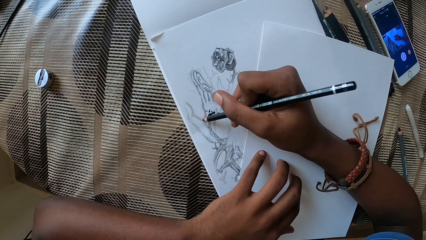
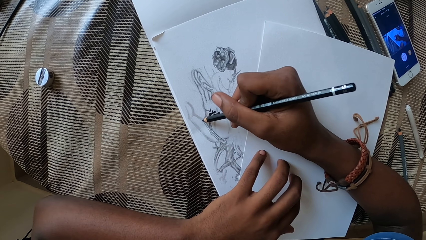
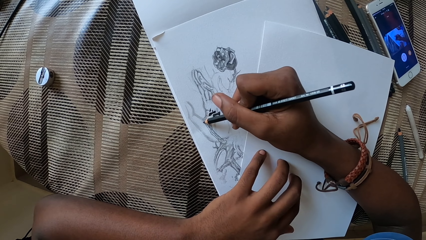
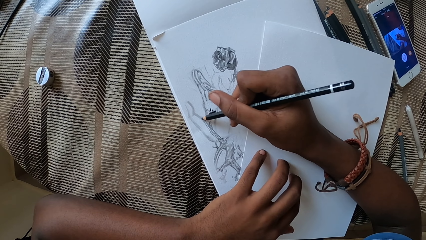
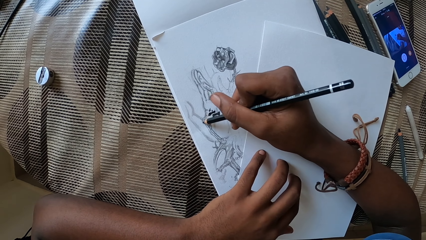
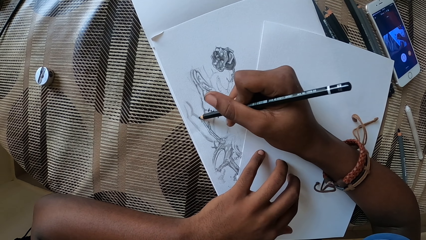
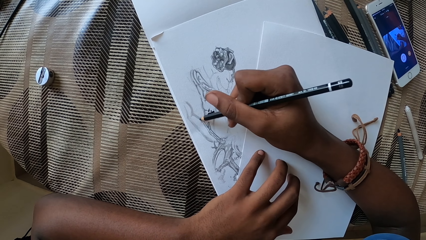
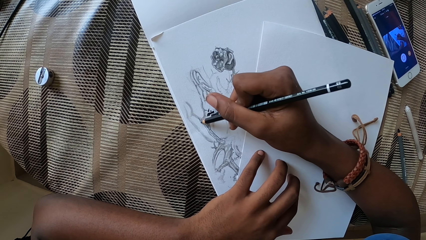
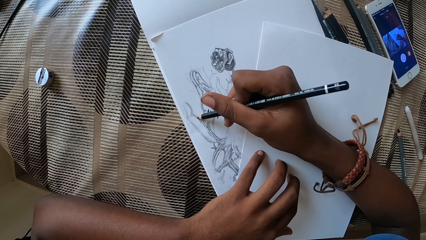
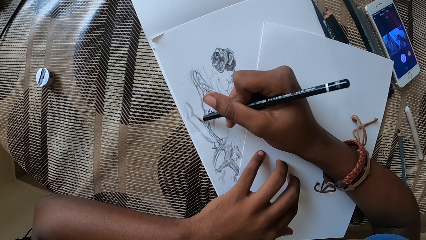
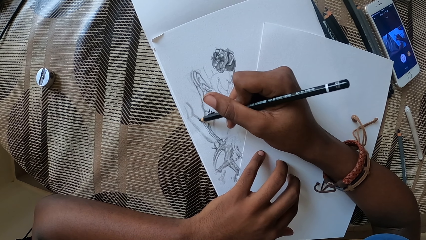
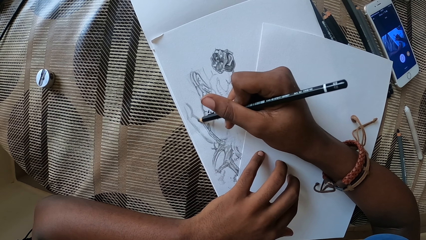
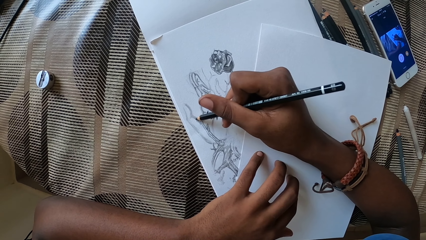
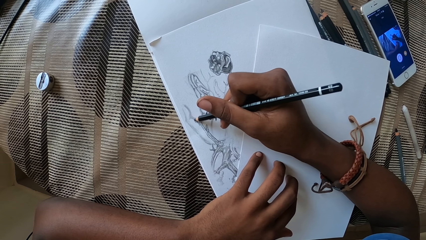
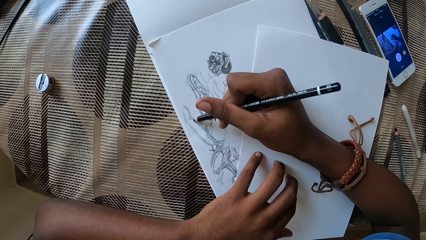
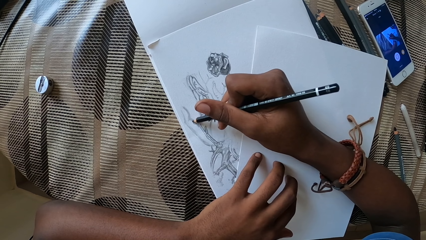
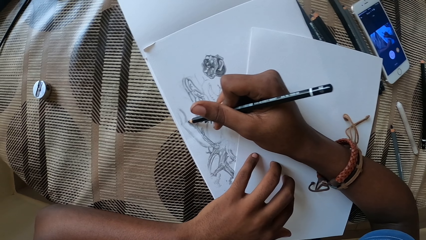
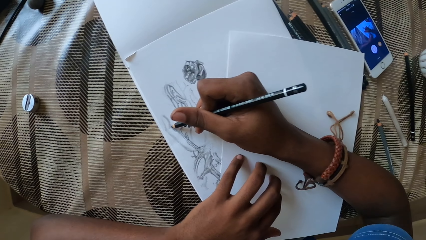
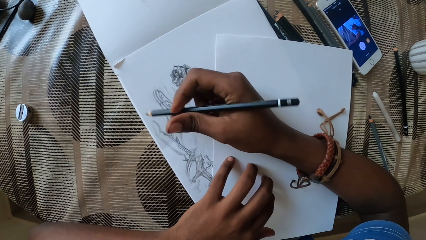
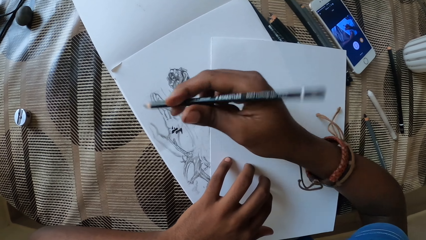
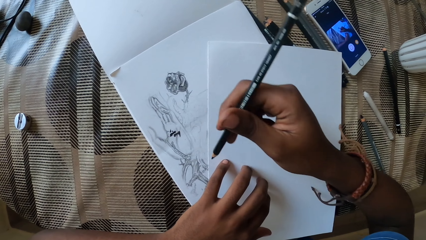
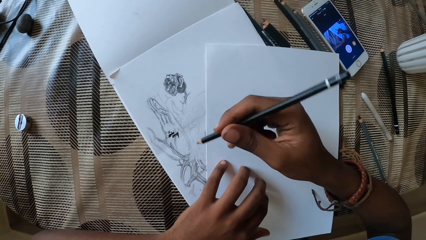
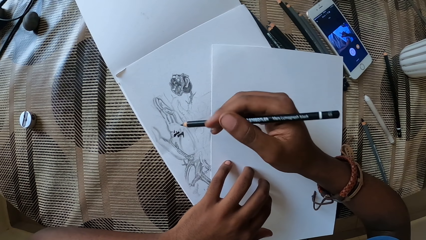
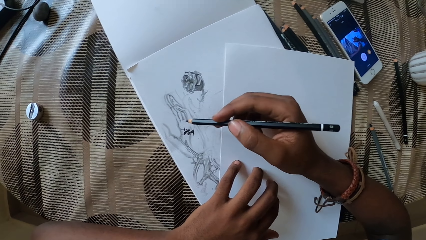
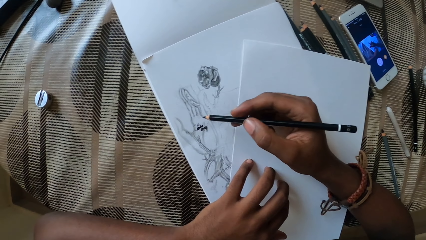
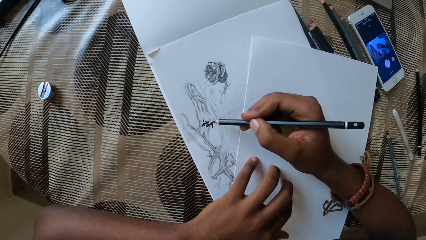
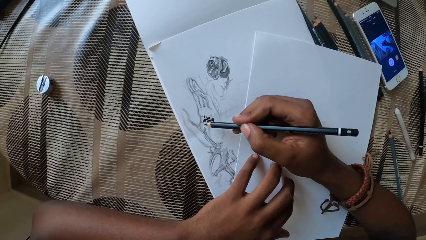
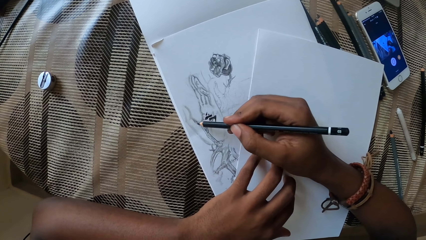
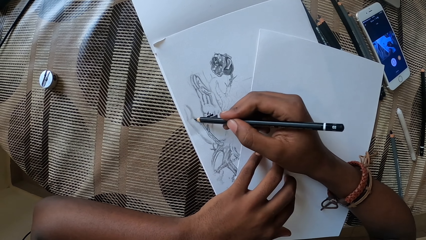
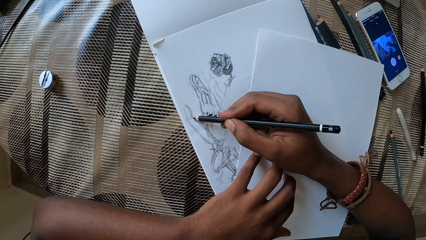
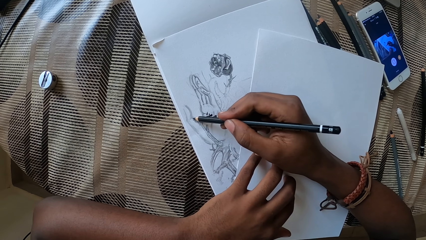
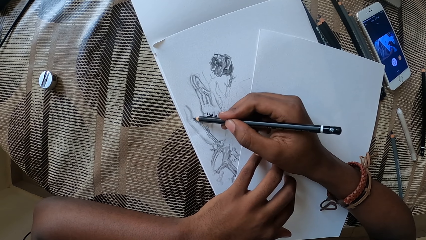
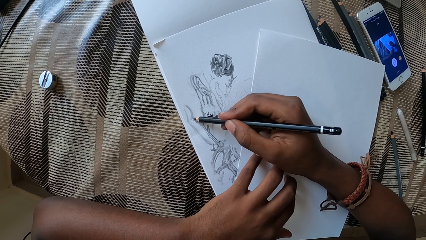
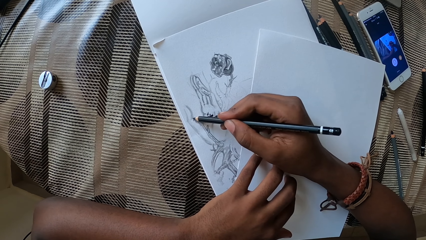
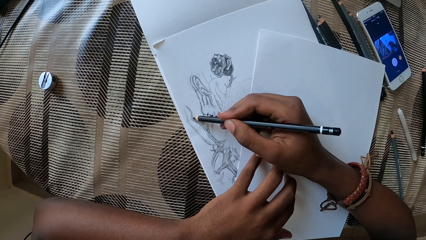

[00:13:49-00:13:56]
The camera wearer draws with a pencil on a drawing book.

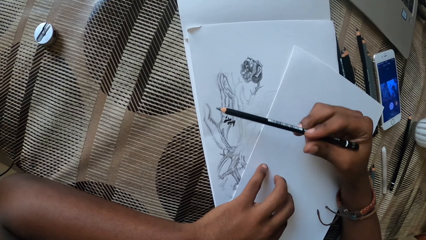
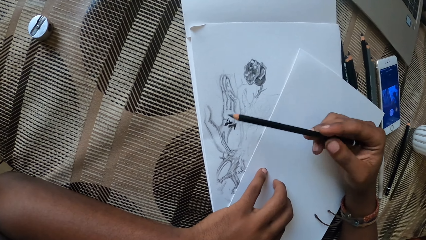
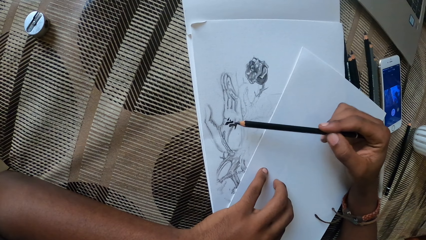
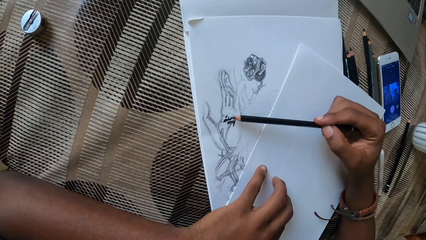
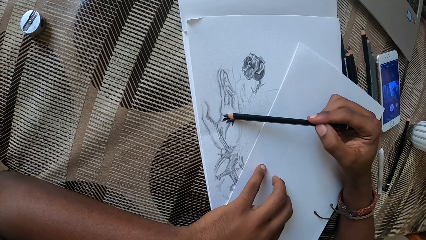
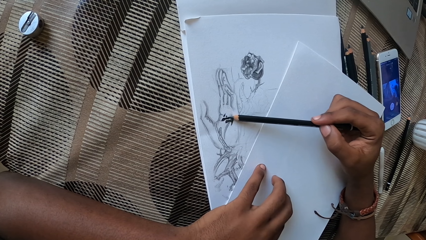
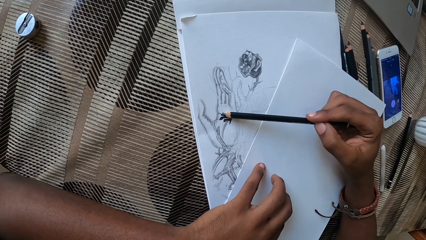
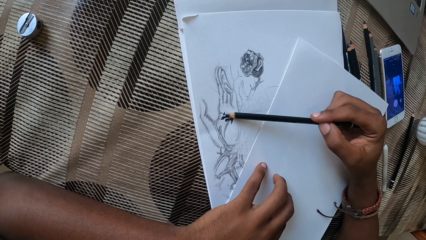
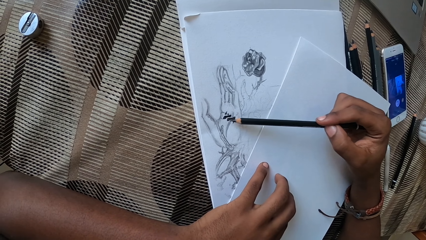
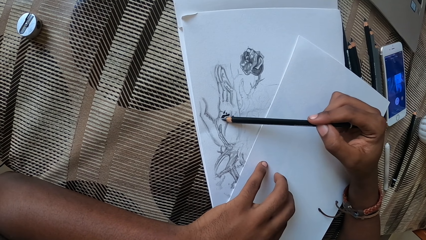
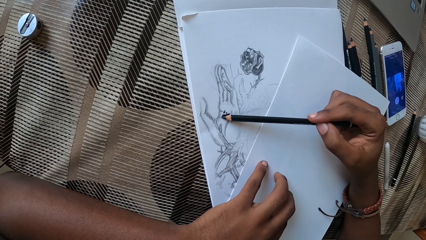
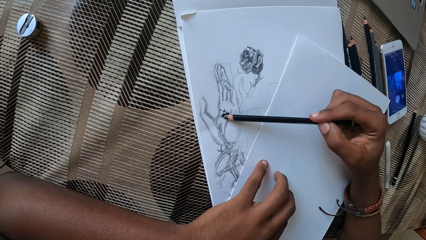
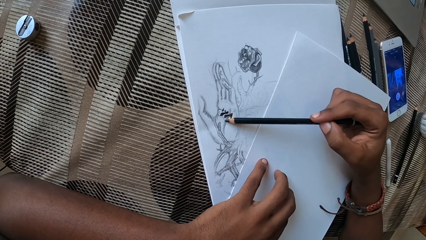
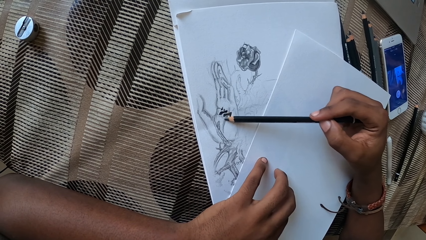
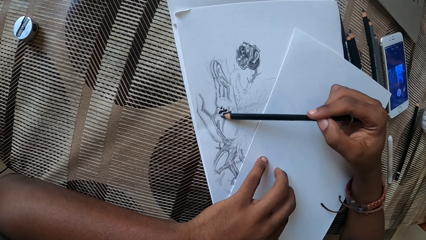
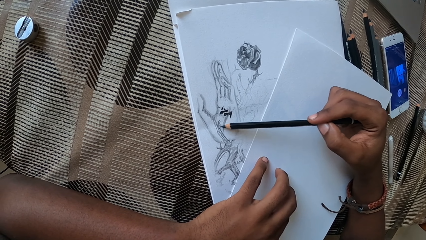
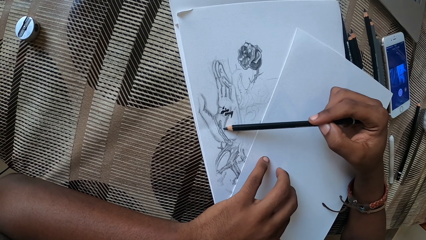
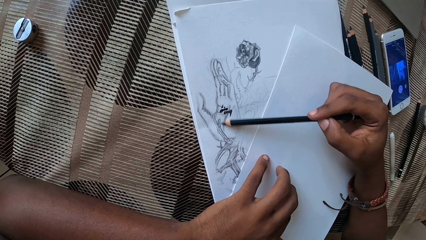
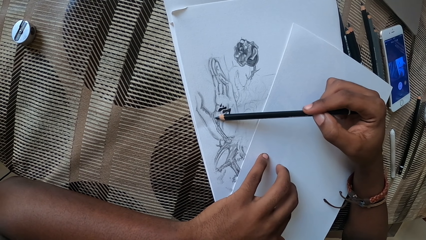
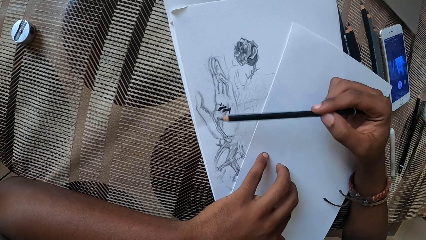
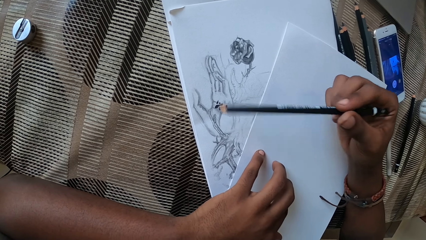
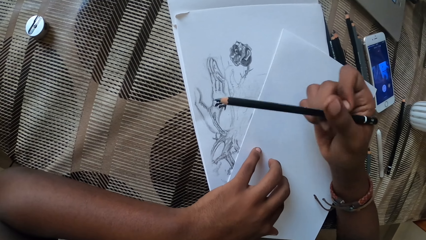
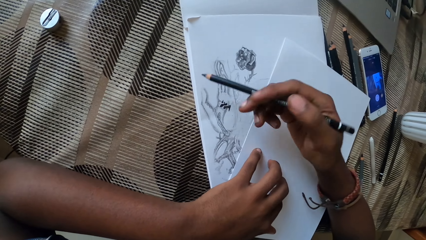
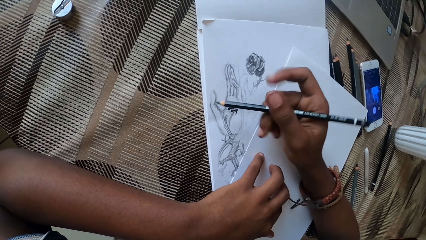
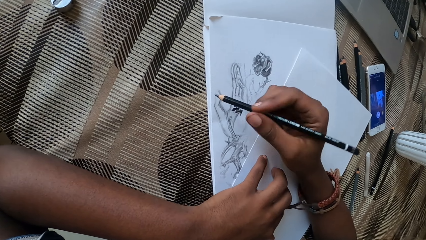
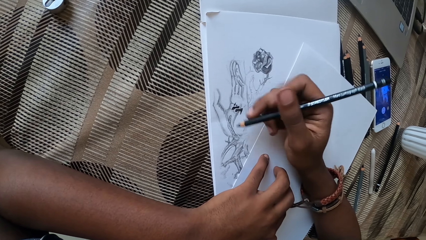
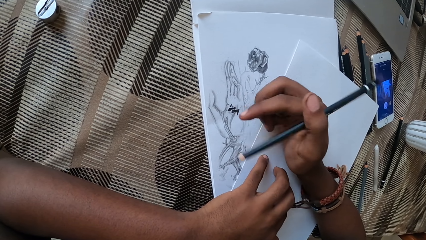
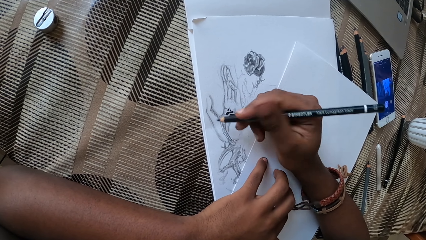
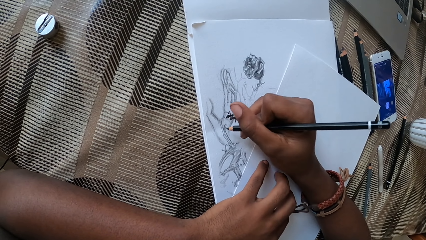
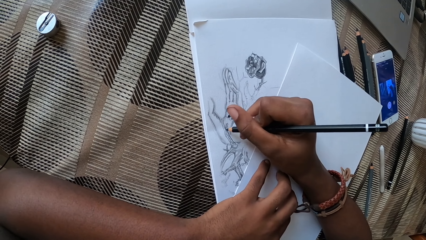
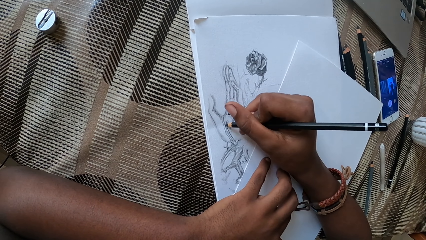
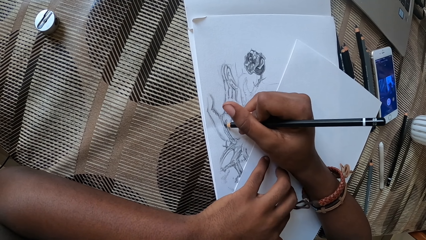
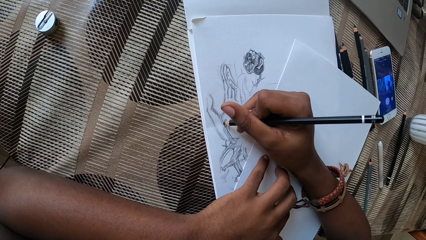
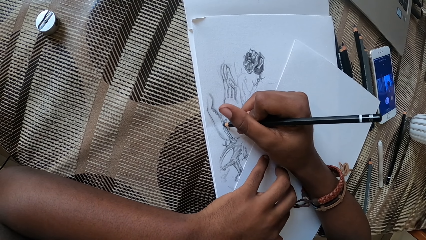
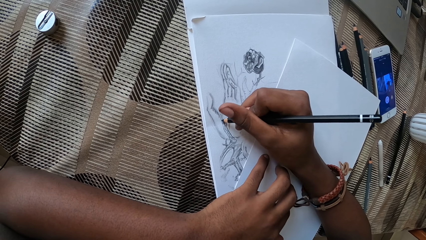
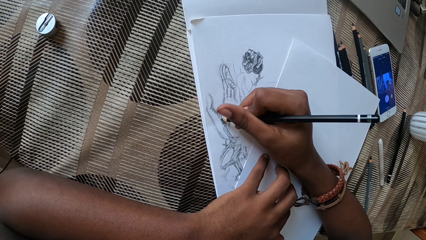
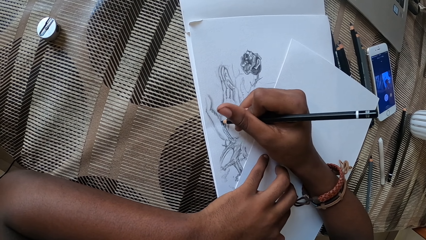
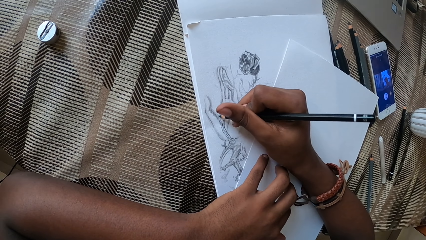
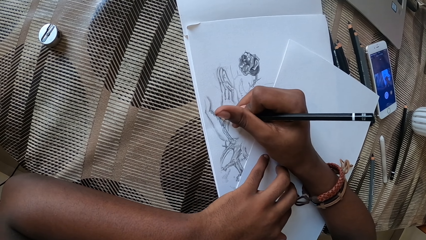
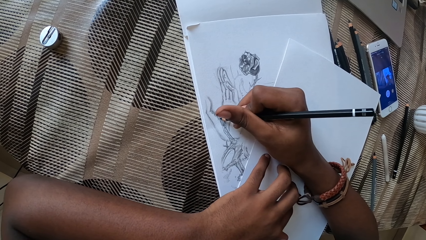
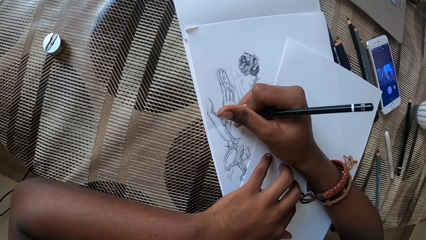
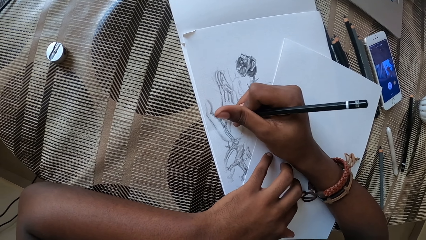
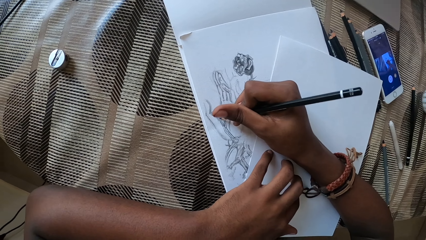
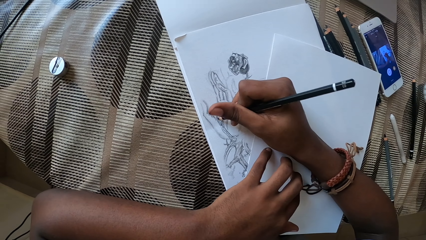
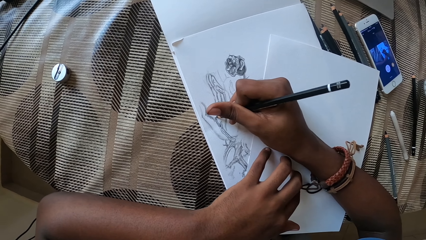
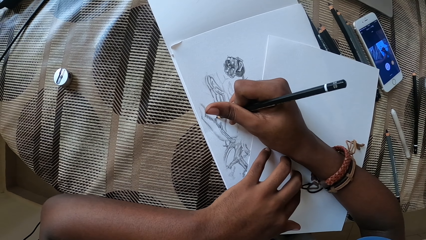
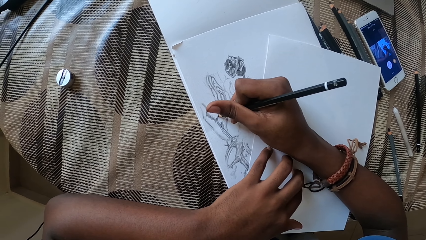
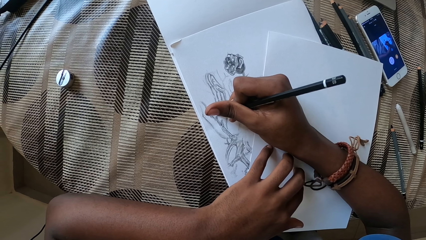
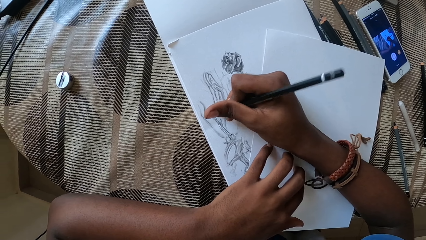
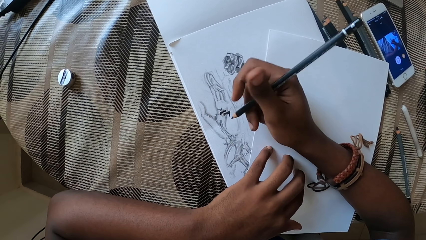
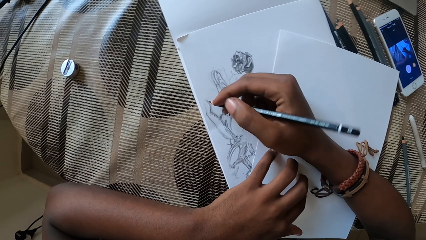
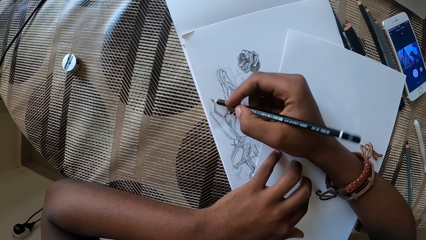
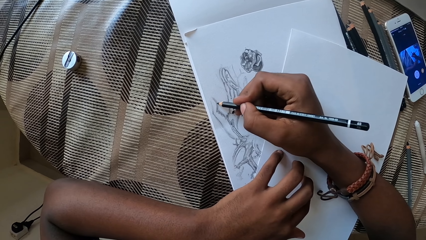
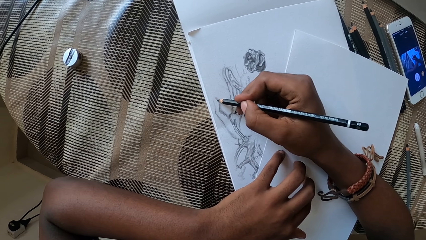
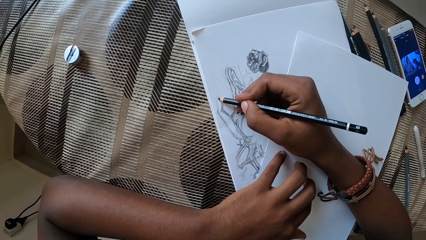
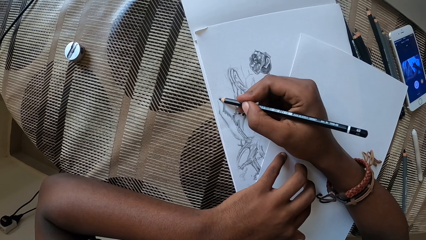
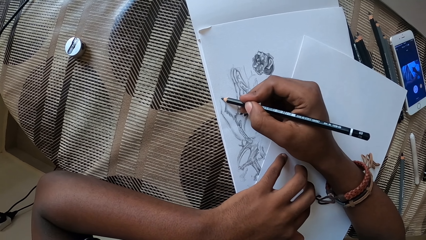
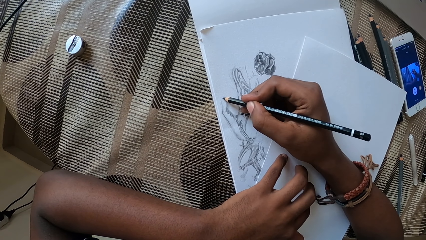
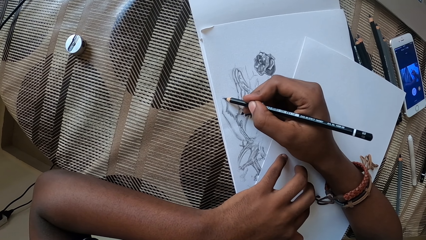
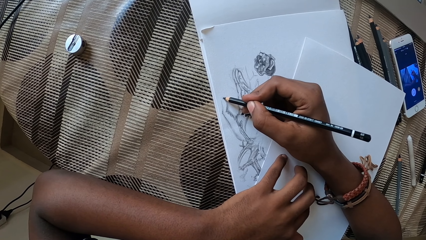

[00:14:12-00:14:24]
The camera wearer draws the image with a pencil. They adjust the pencil. They draw on a drawing book.
